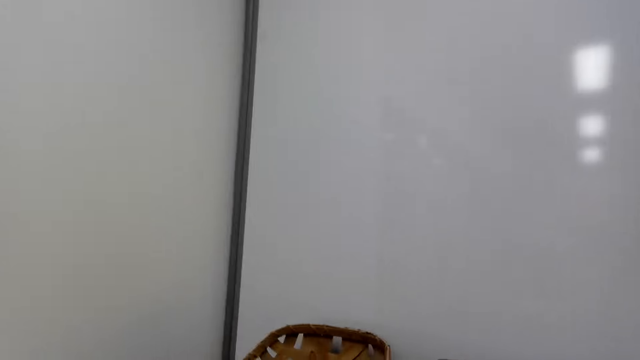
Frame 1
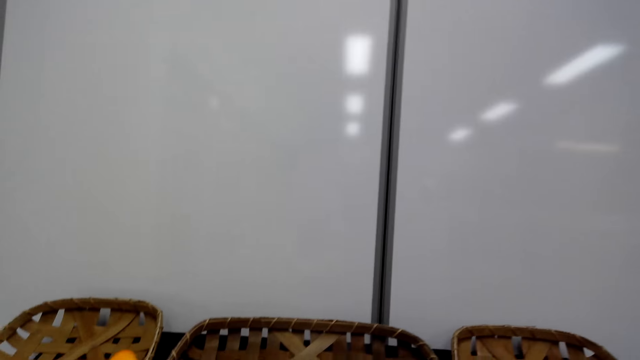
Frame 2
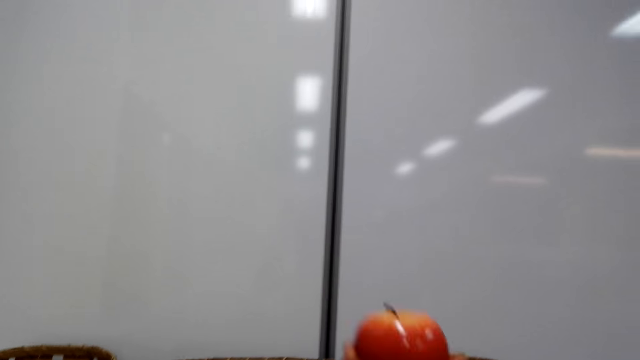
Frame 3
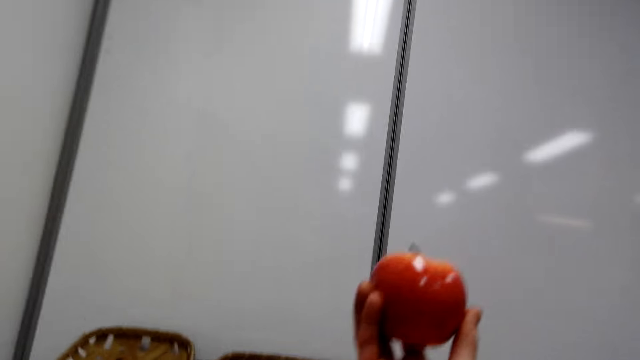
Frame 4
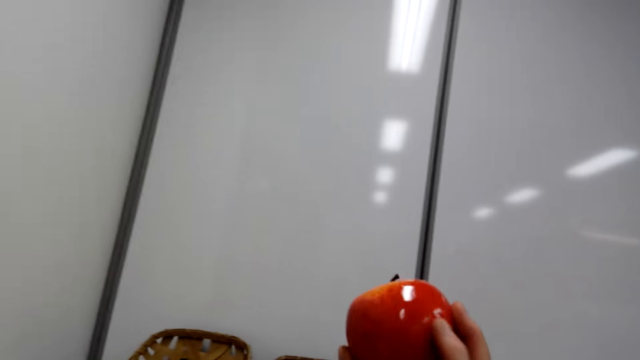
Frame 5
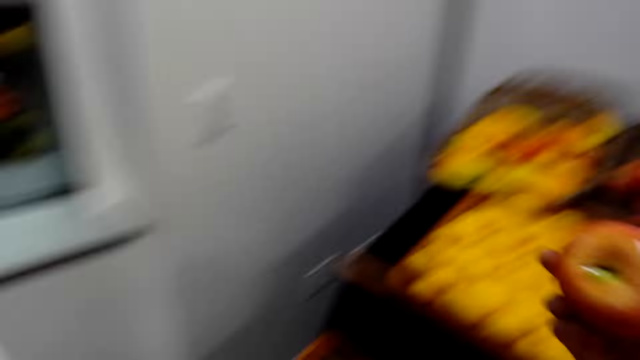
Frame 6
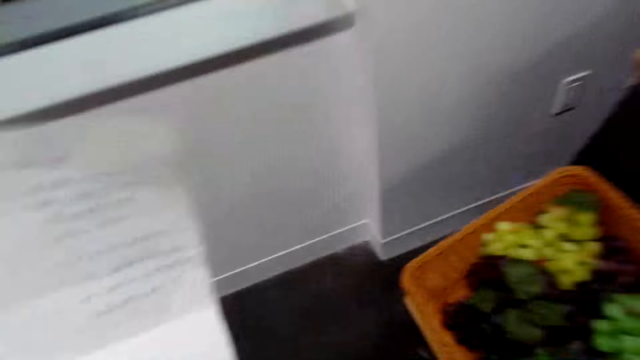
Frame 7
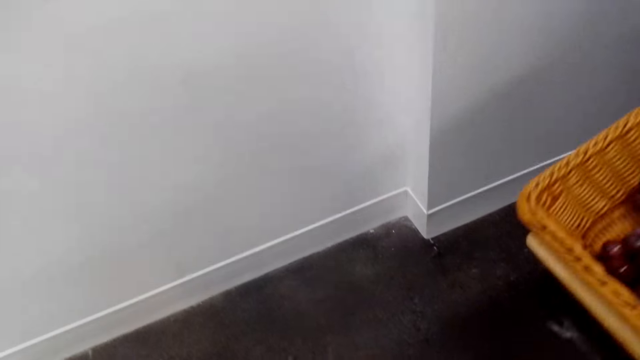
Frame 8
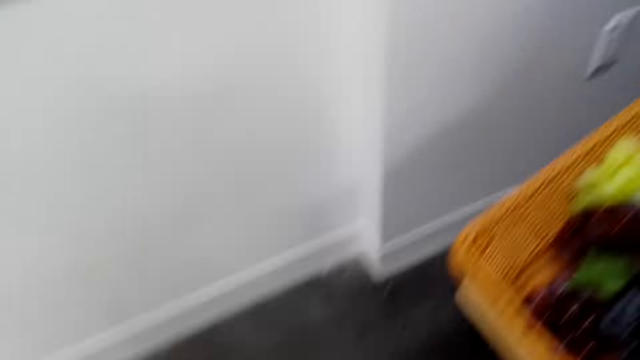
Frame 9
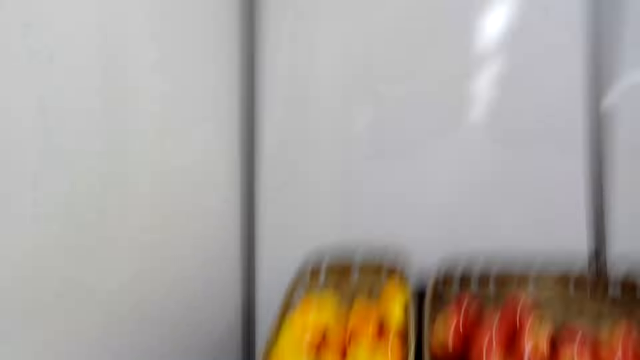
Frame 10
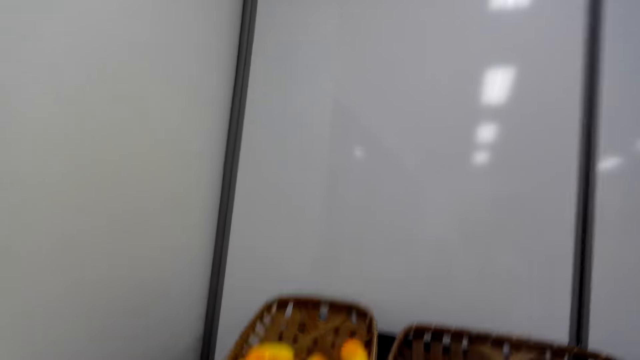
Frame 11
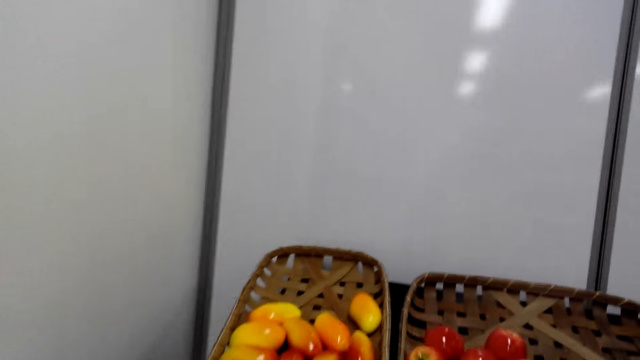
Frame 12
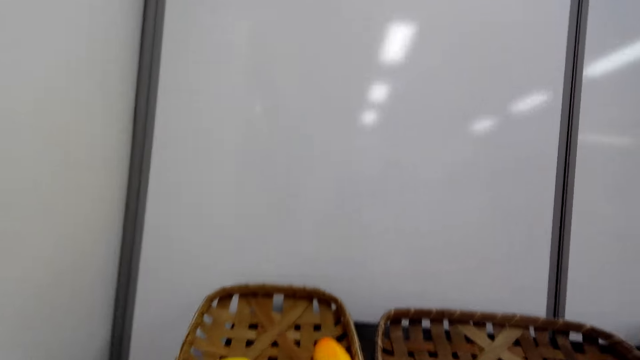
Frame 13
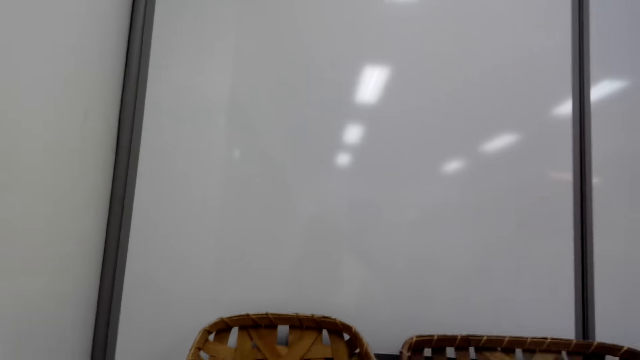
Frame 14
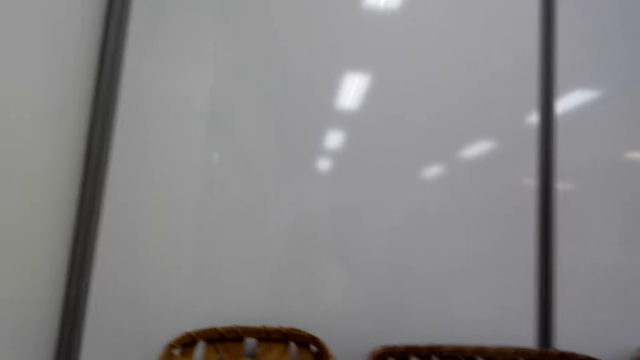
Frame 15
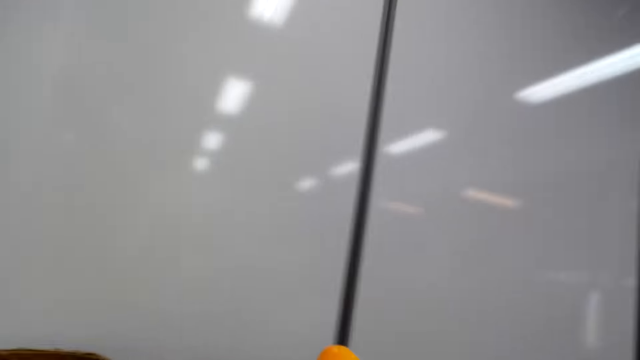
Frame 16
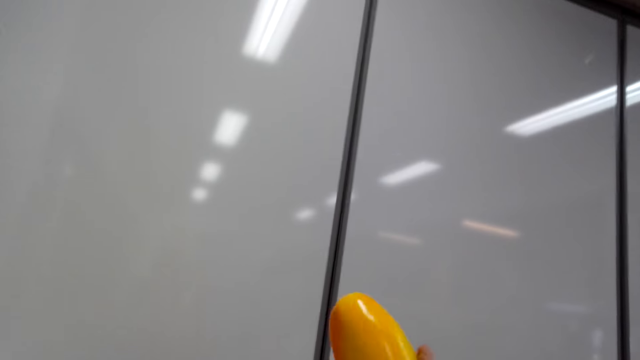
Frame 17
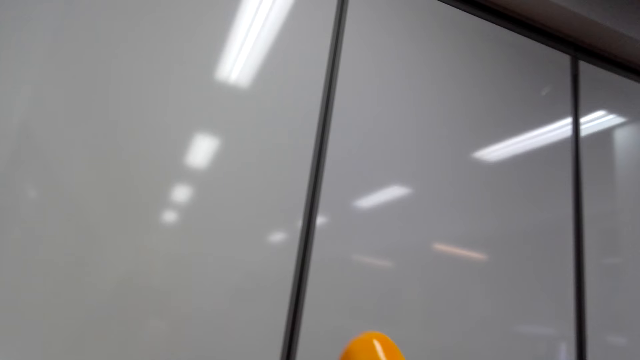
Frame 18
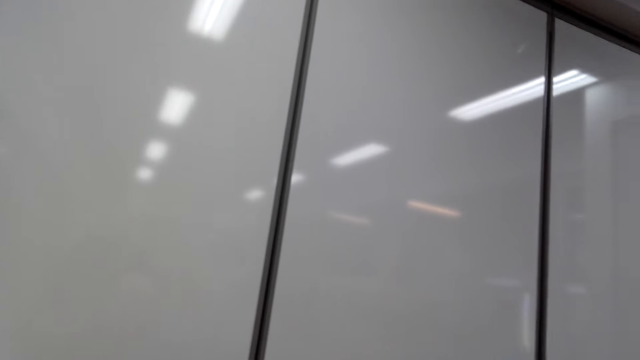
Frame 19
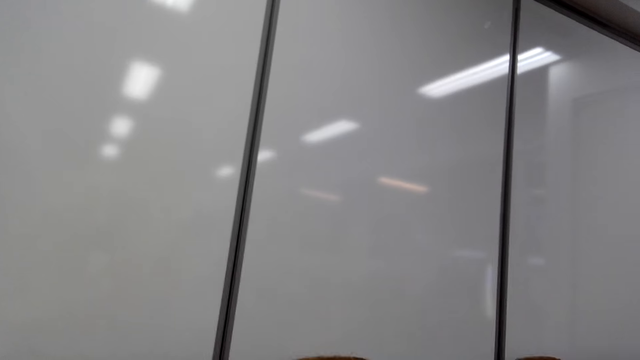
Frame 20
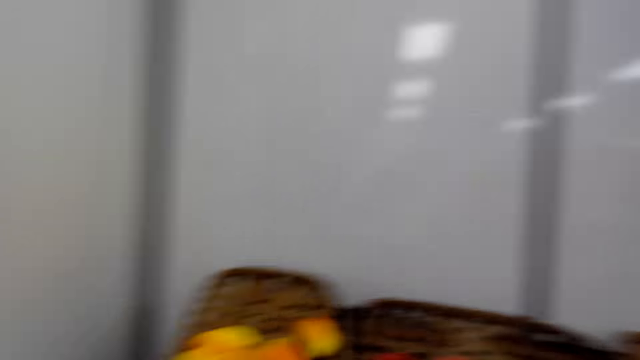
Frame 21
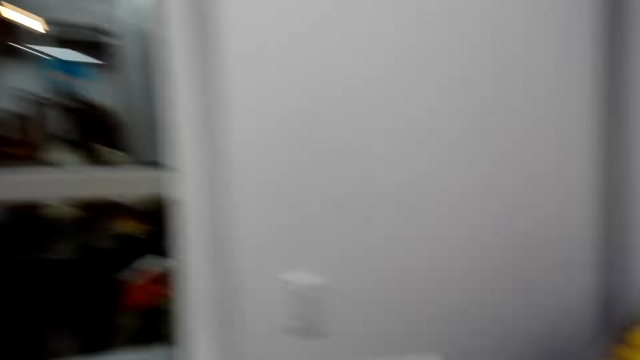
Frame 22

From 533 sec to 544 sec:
The camera wearer holds the fruit. They pick the fruit, walk in the supermarket, look around, and look at the wall. They lift a tomato.

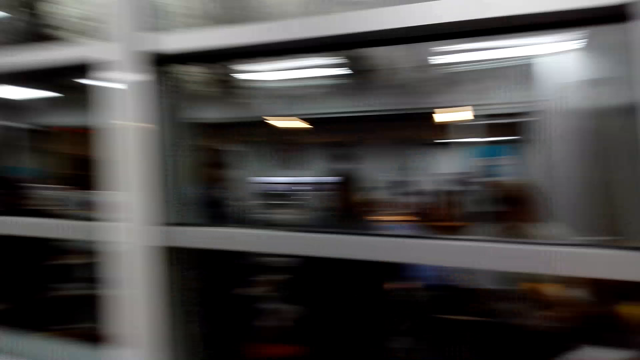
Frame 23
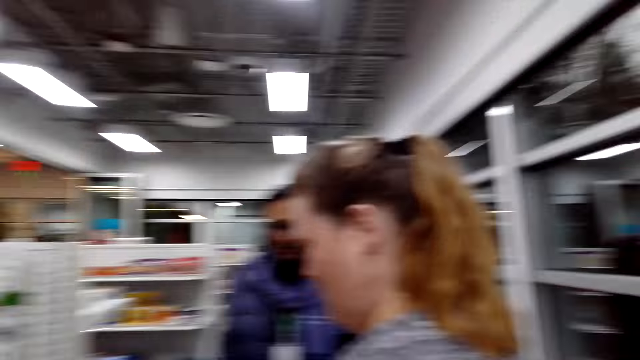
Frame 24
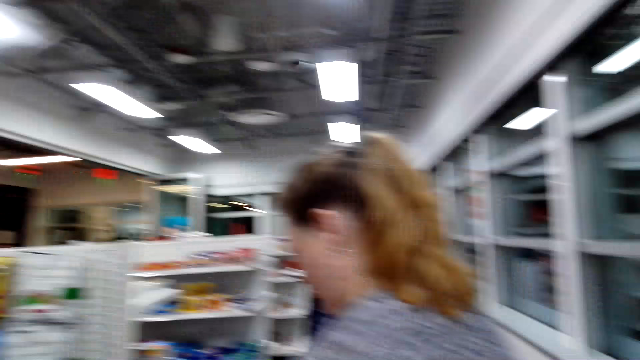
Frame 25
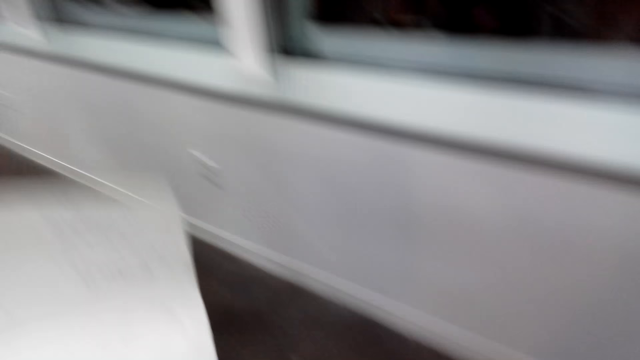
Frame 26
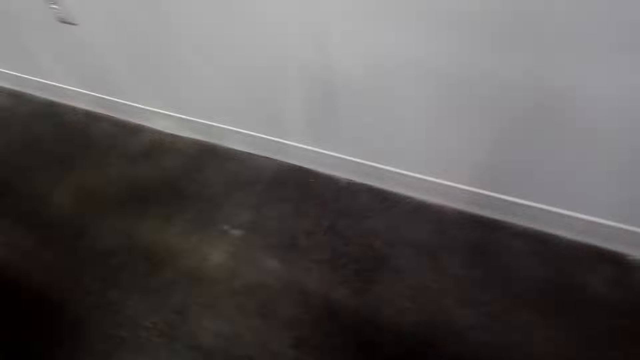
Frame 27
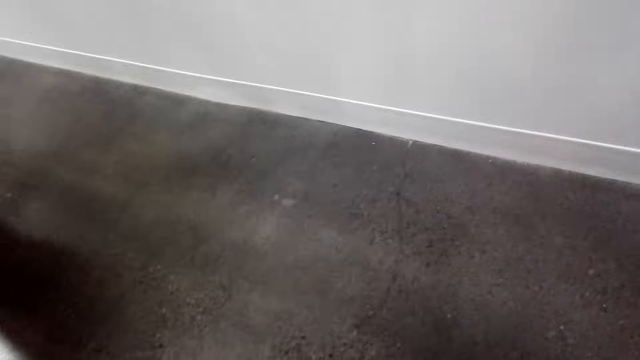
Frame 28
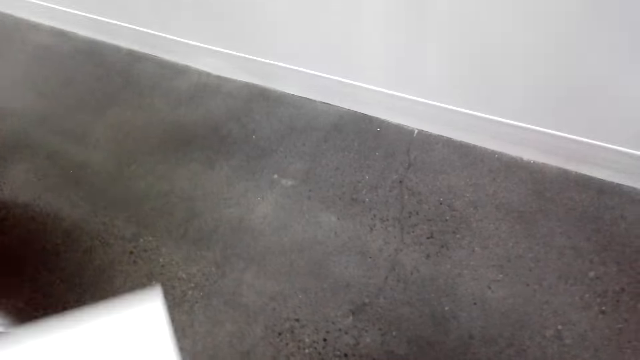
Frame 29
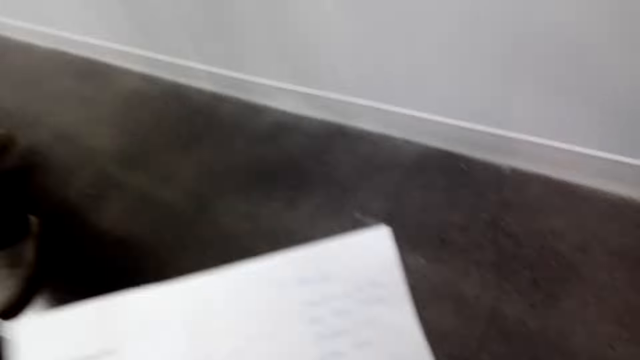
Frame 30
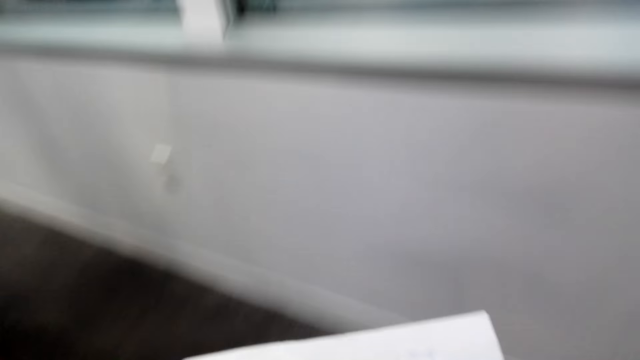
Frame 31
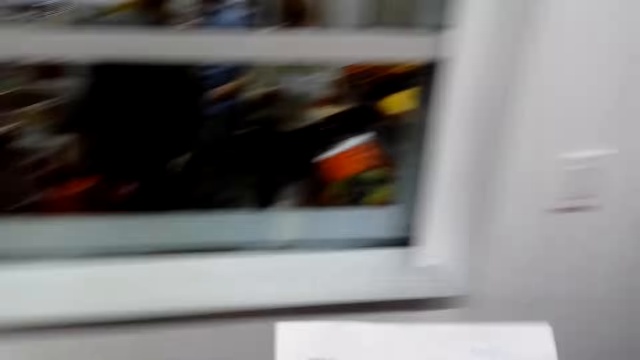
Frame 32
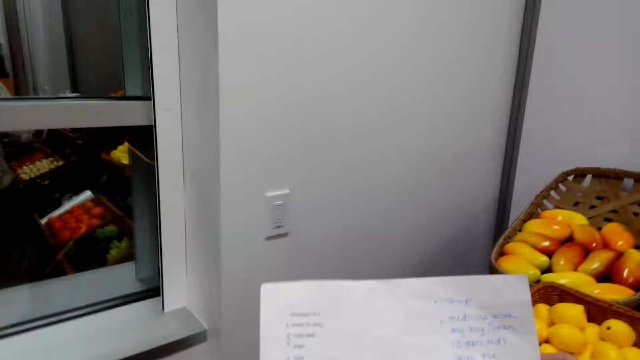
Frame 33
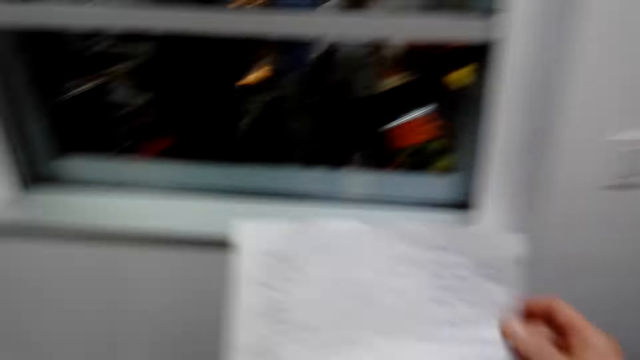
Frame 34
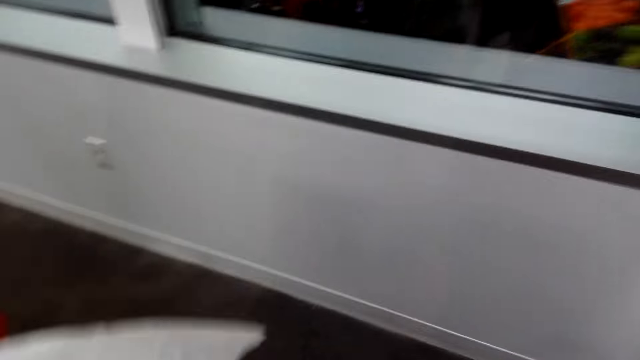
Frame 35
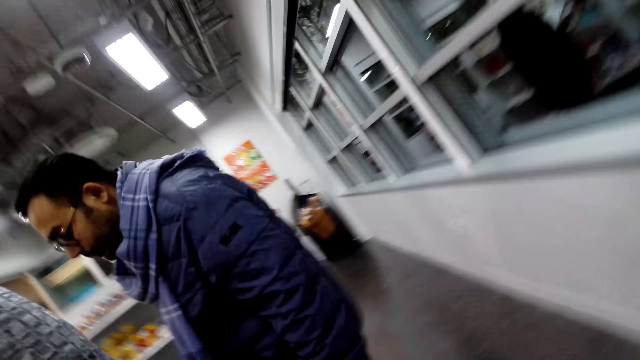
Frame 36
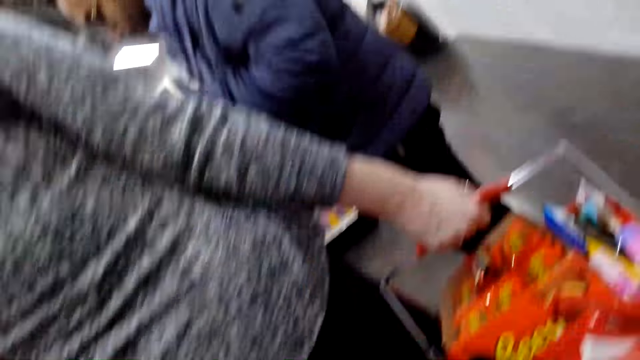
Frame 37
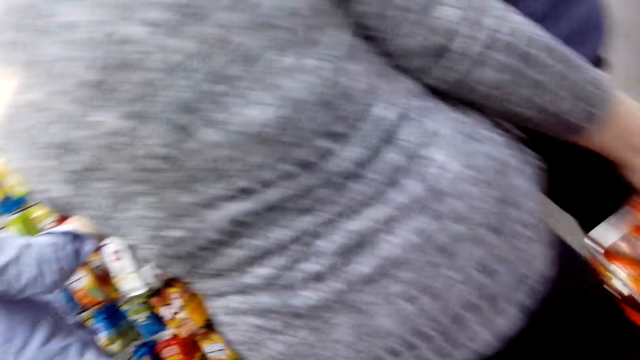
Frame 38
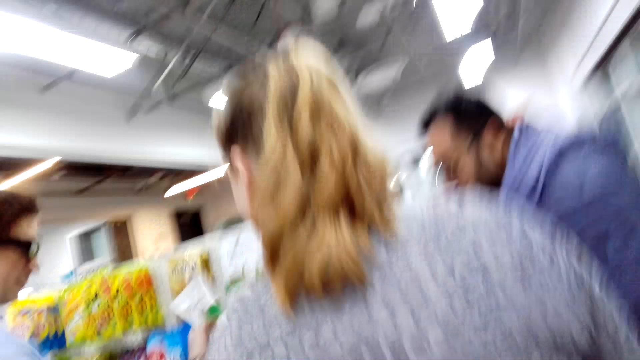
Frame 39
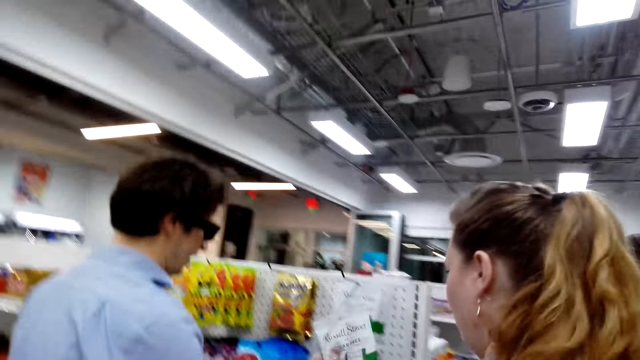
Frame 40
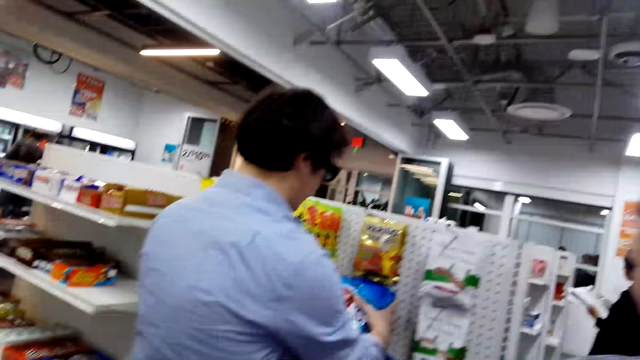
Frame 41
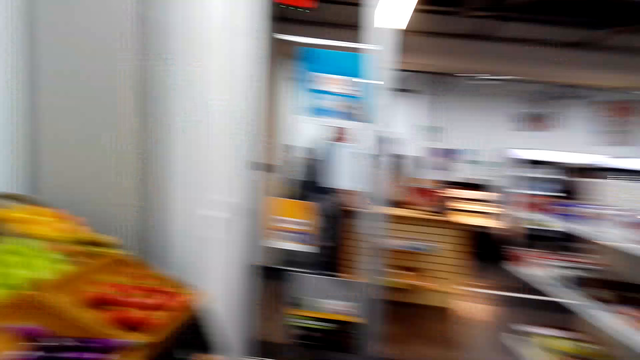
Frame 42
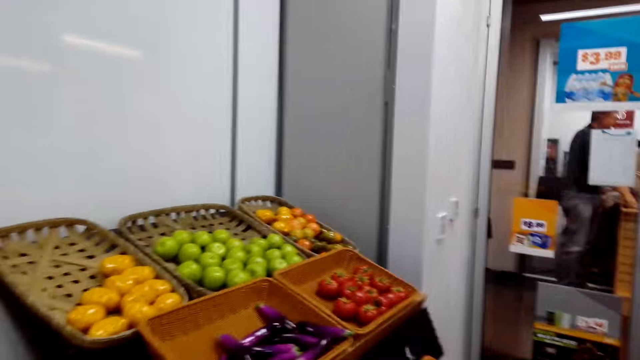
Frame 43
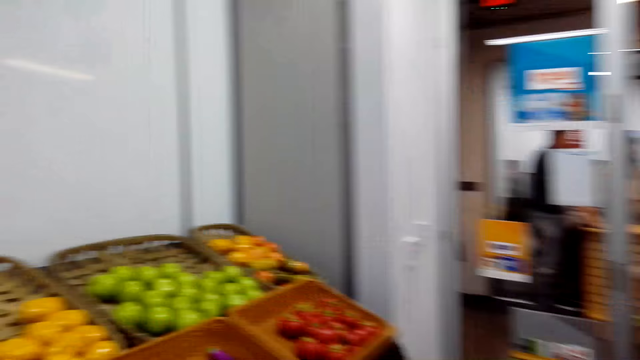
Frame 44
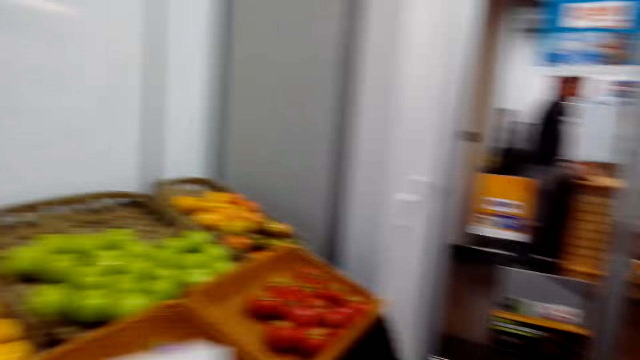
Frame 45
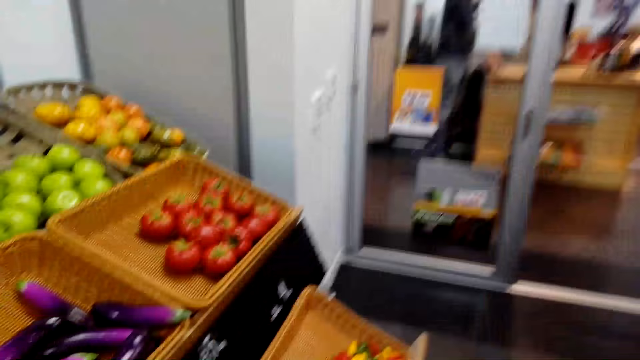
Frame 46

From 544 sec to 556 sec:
The camera wearer looks around. They lift a shopping list and hold the shopping list. They walk in the supermarket and look around.
